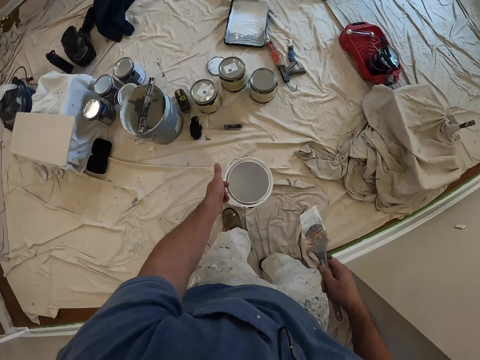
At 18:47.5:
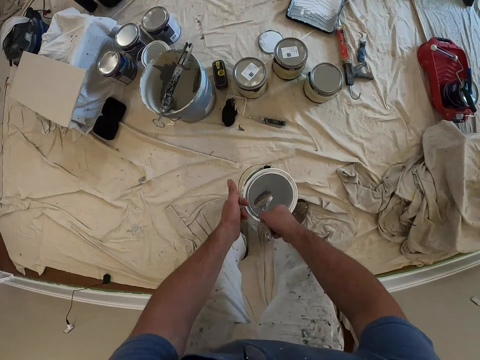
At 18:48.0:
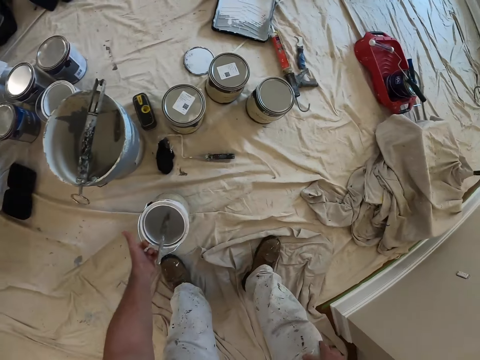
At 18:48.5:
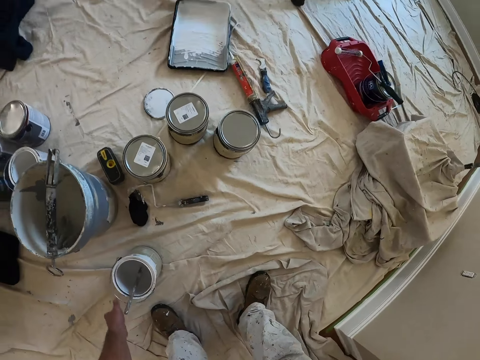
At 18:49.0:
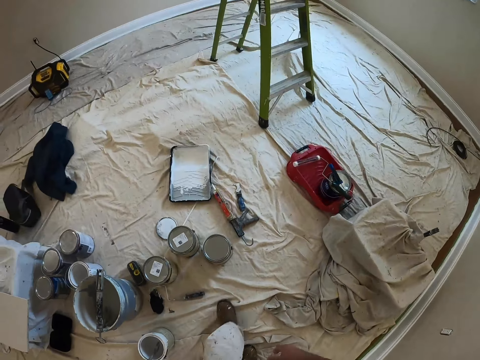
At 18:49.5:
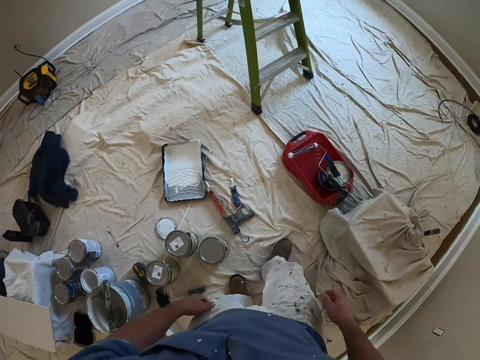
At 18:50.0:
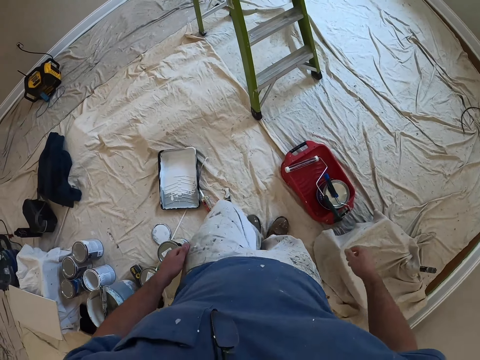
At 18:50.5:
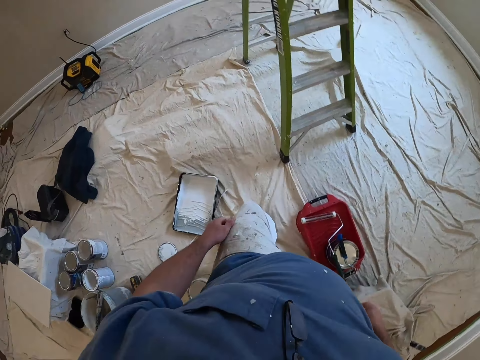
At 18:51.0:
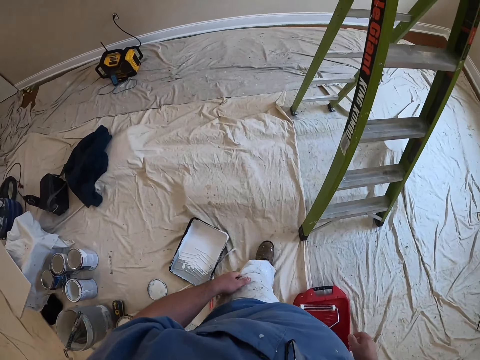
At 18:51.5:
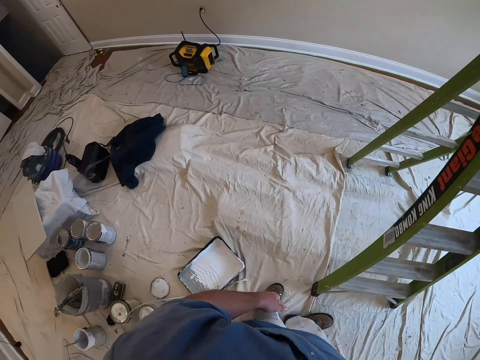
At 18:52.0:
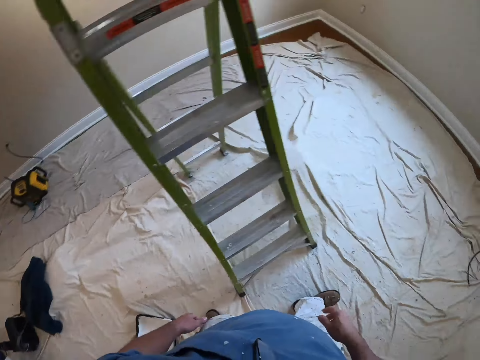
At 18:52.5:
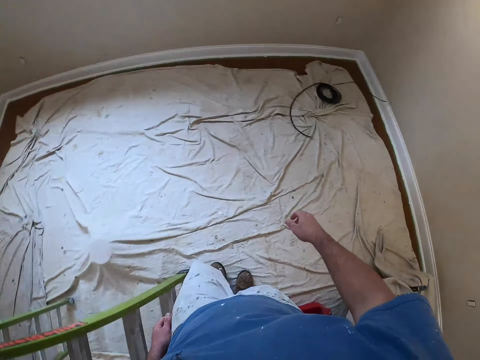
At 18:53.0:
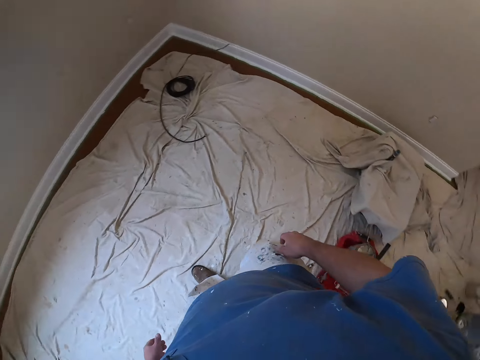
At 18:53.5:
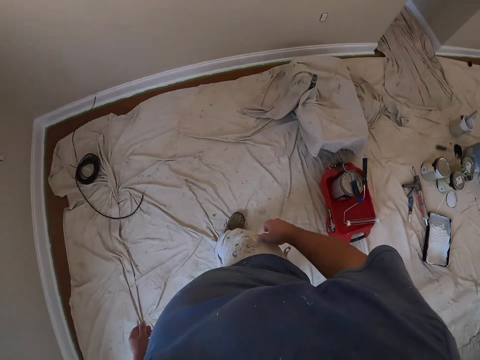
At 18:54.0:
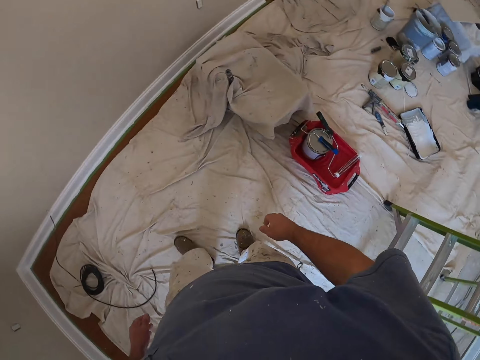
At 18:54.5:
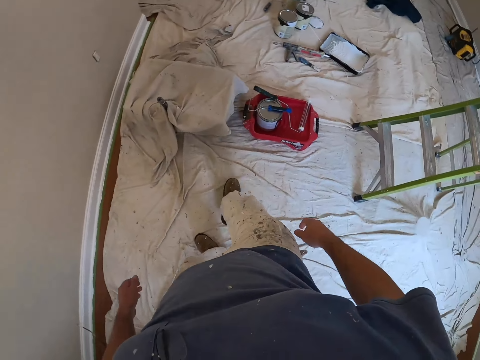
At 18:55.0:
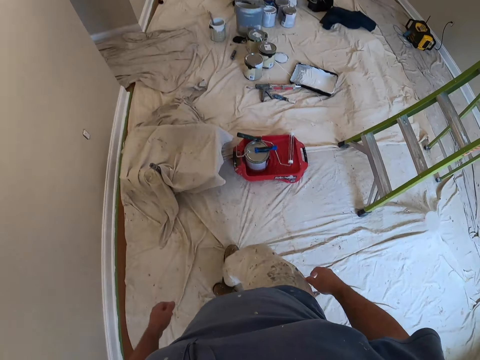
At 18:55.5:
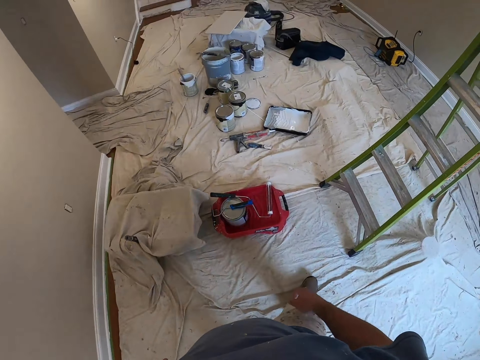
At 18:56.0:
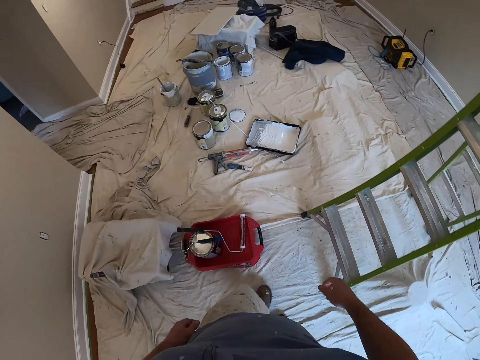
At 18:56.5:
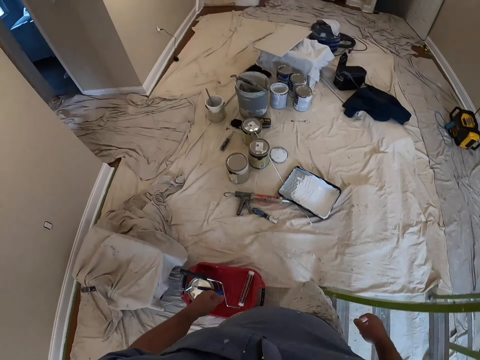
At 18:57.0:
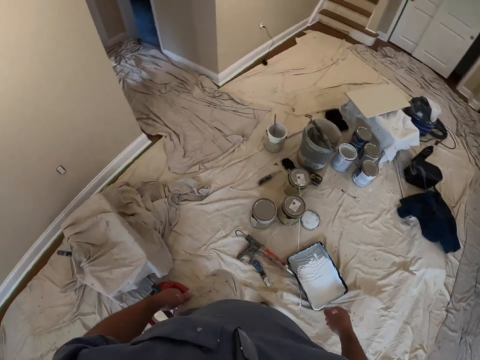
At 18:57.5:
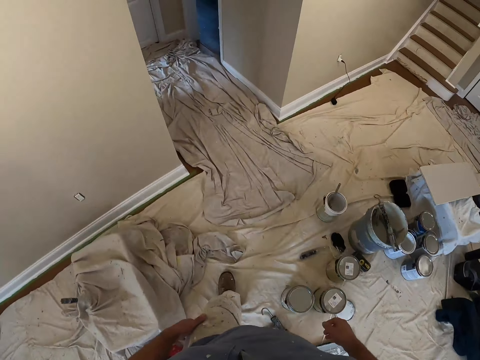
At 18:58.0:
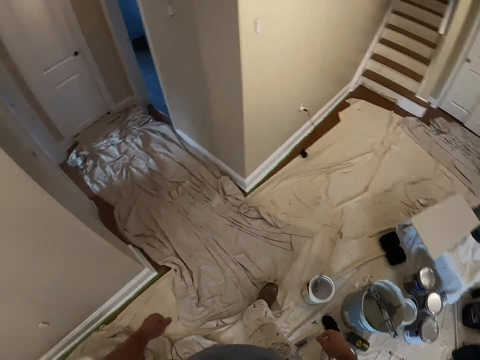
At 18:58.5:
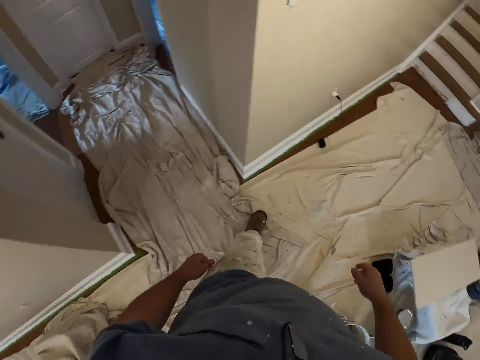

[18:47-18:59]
The camera wearer bends towards the floor. He places the paint brush inside the paint tin with his right hand. He places the paint tin on the canvas on the ground floor with his left hand. He stands up. He walks around the room. He straightens the canvas with his foot. He walks towards the stairs.

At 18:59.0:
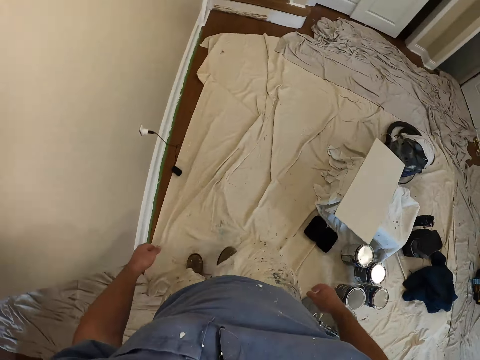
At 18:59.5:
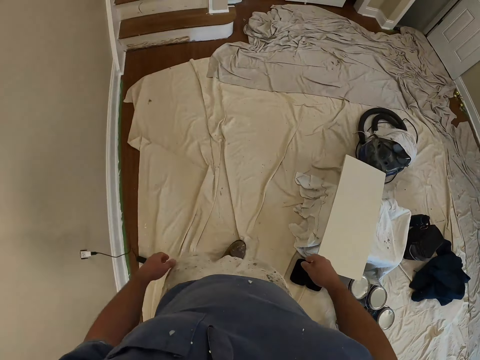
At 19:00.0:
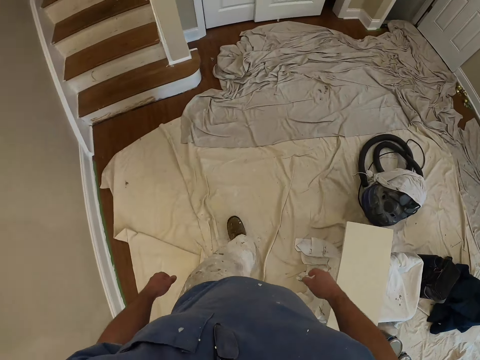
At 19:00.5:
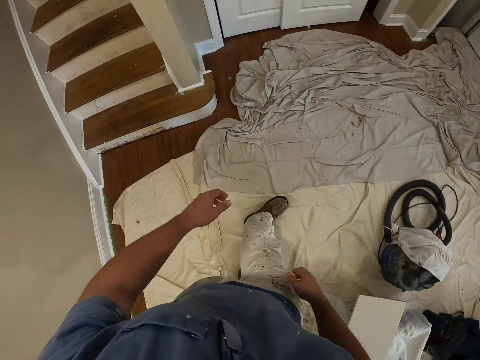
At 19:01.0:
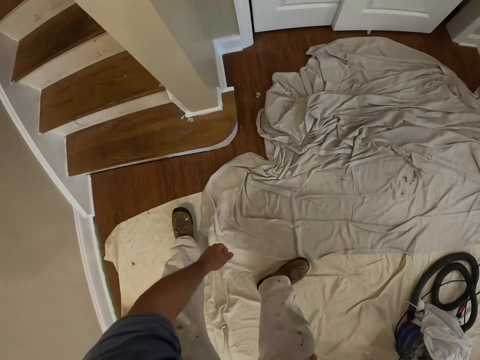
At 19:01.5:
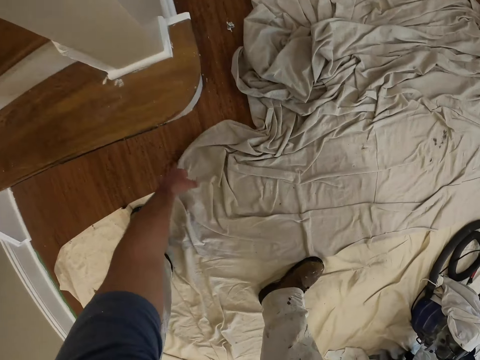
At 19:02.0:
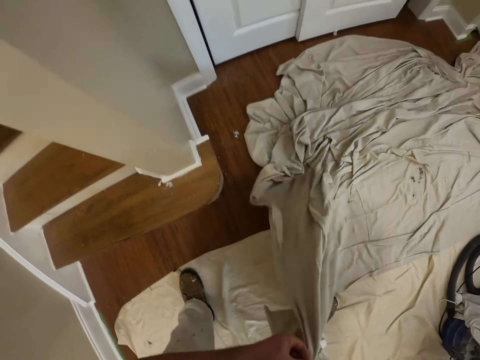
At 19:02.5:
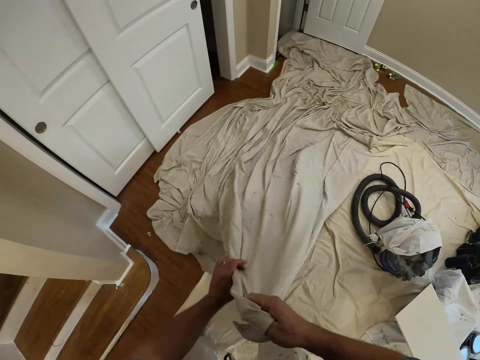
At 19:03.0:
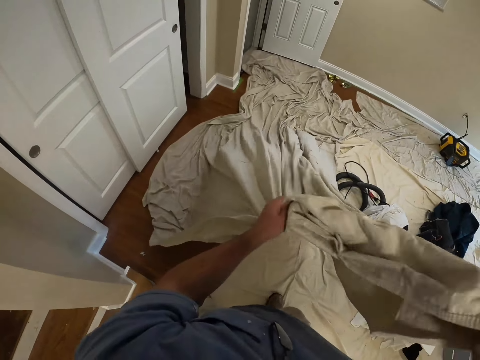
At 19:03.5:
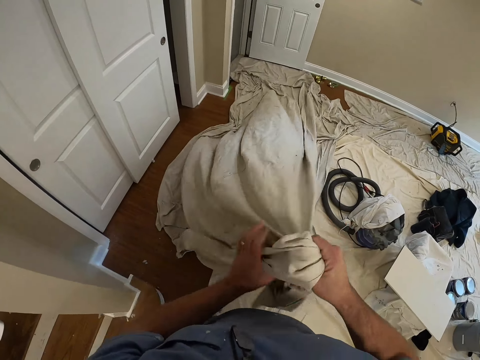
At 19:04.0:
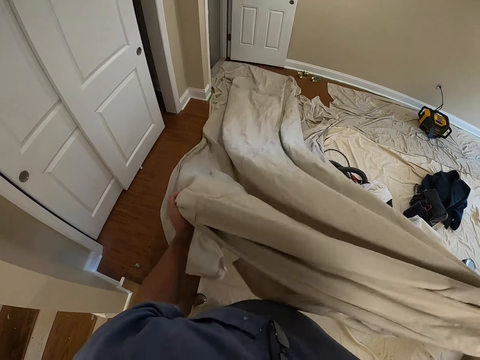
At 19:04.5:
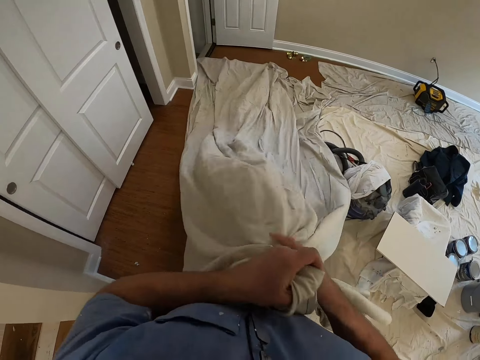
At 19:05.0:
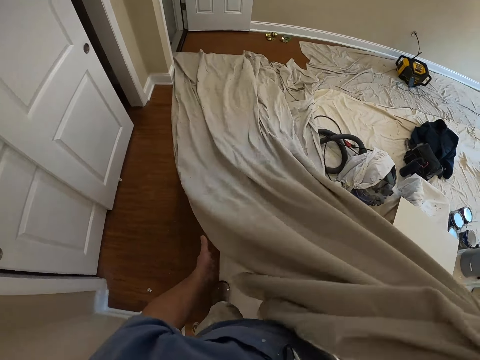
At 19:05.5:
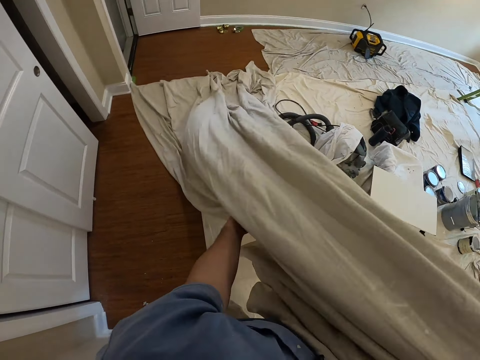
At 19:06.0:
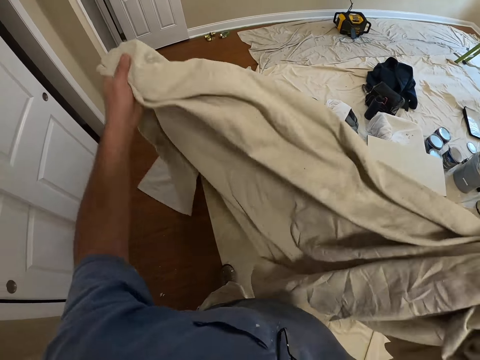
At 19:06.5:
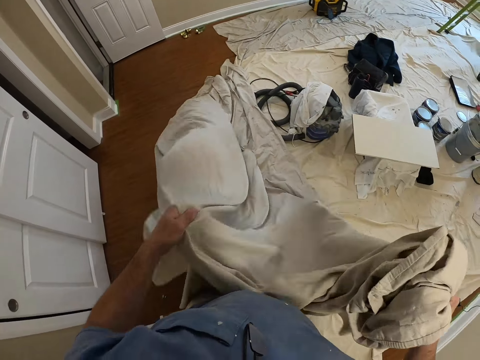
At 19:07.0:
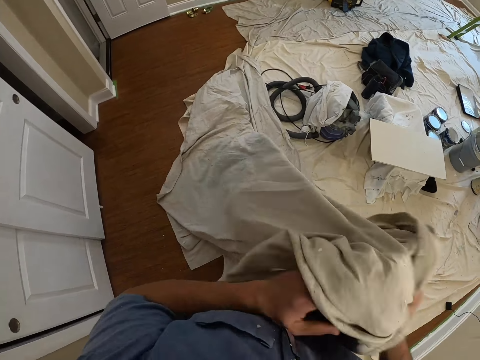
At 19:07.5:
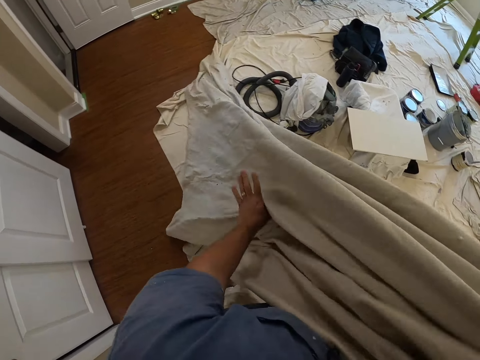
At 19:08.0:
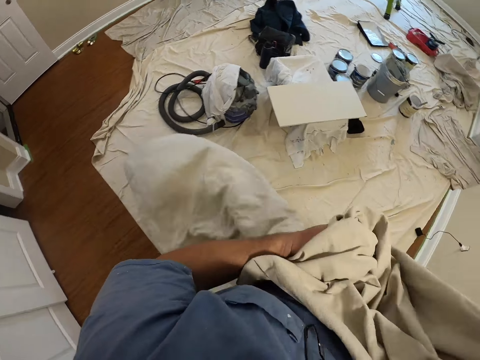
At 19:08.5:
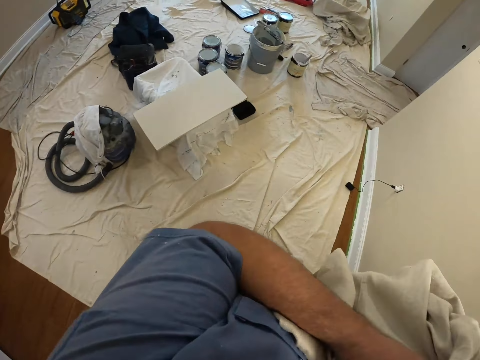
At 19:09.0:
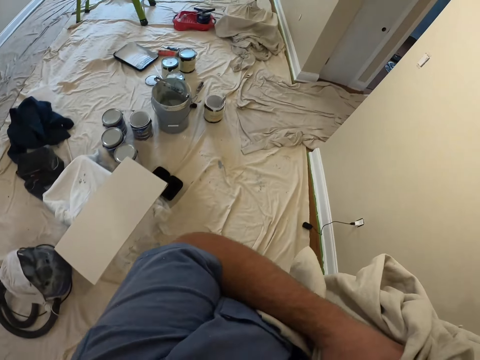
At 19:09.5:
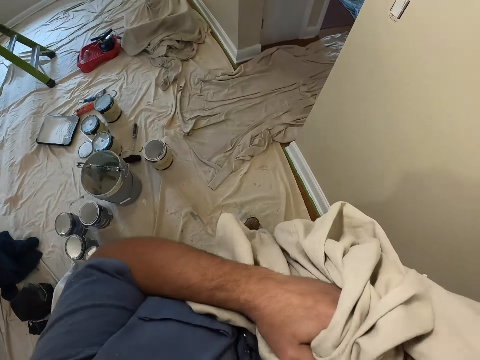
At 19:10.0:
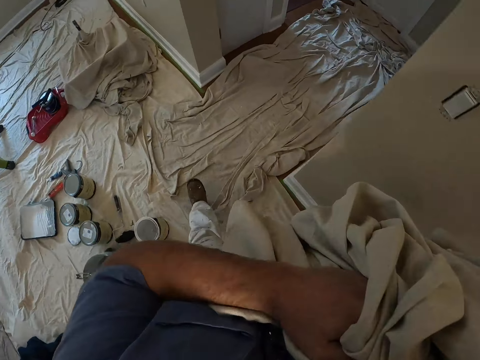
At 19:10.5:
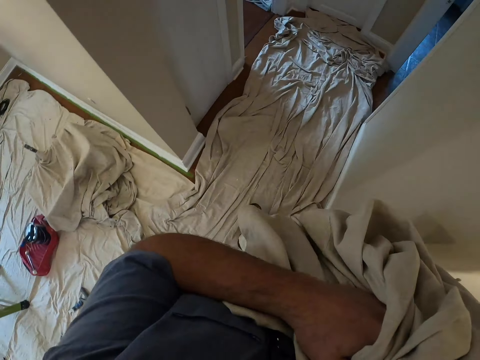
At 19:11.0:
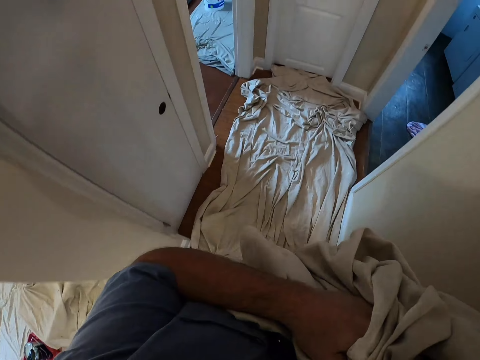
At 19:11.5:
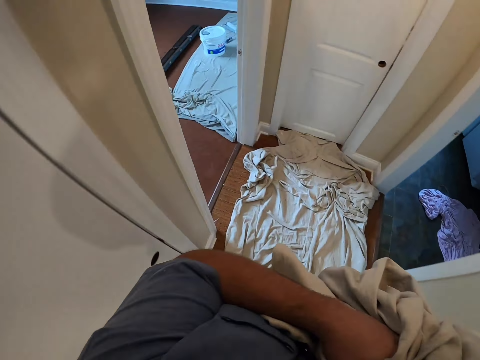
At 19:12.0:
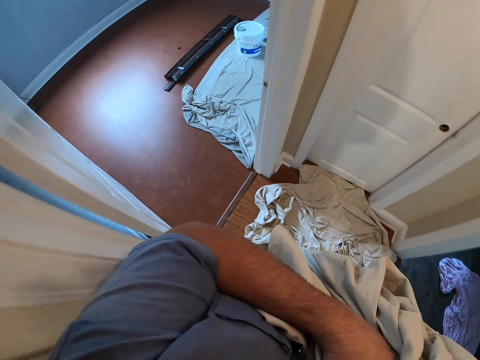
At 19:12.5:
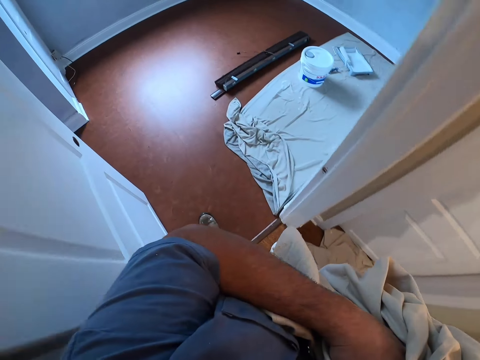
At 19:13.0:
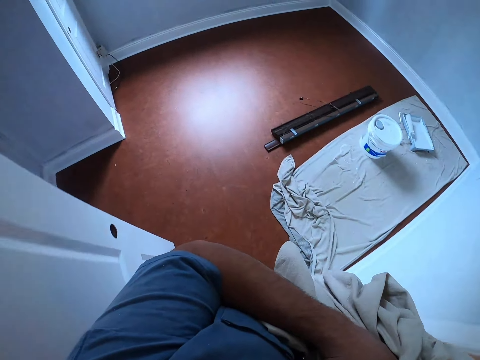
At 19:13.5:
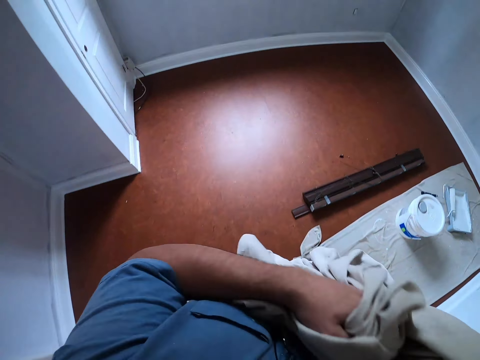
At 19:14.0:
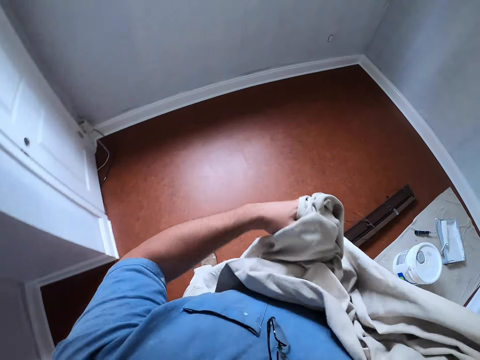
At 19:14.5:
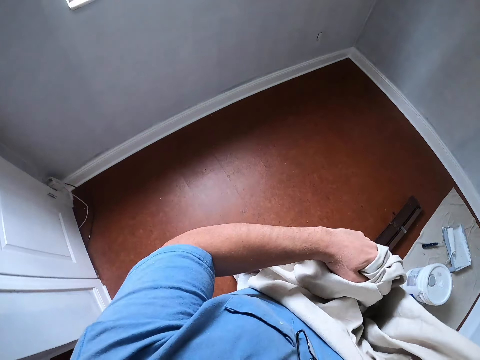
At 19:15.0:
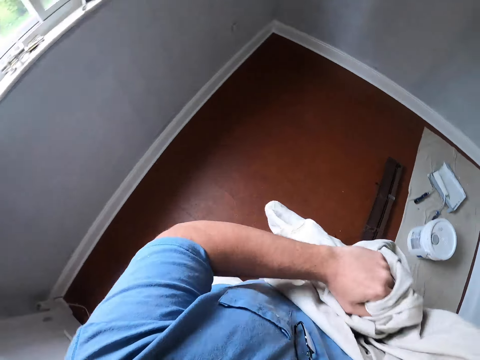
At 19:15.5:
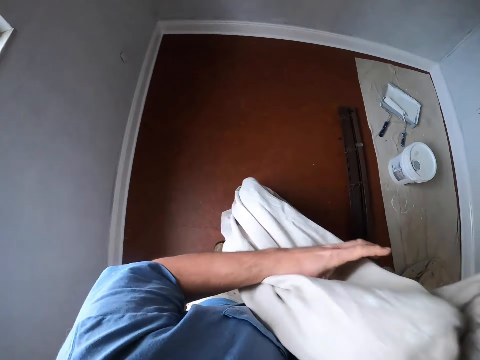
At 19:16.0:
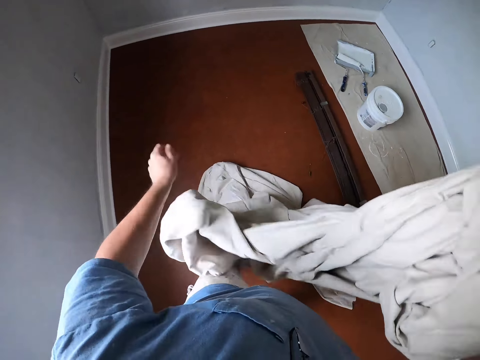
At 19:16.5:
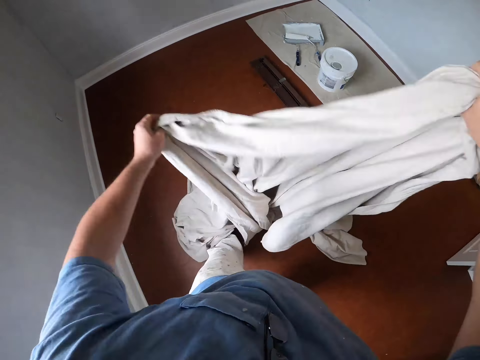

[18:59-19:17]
The camera wearer bends towards the floor. They pick up a piece of cloth or canvas from the ground floor. They fold the piece of cloth. They walk towards another room. They unfold the piece of cloth. They spread the canvas on the floor.
